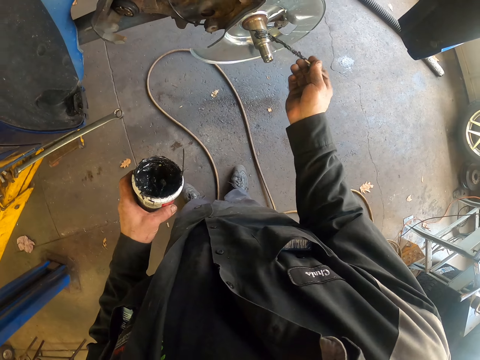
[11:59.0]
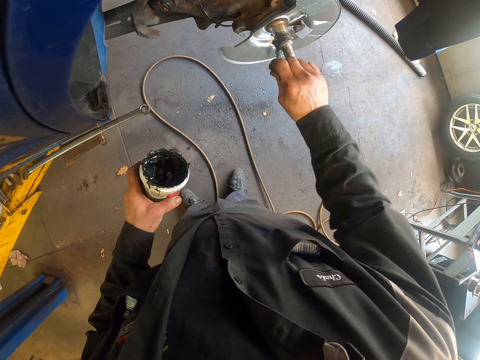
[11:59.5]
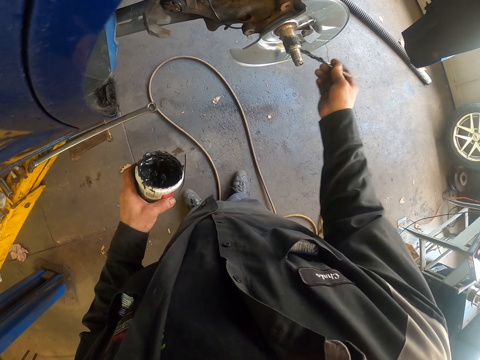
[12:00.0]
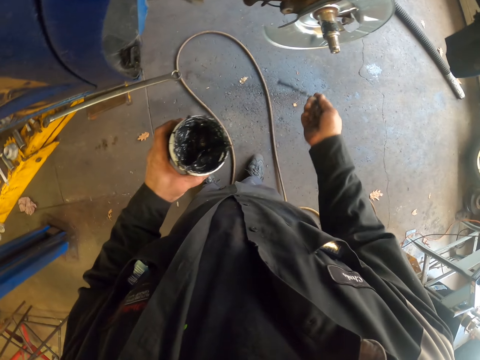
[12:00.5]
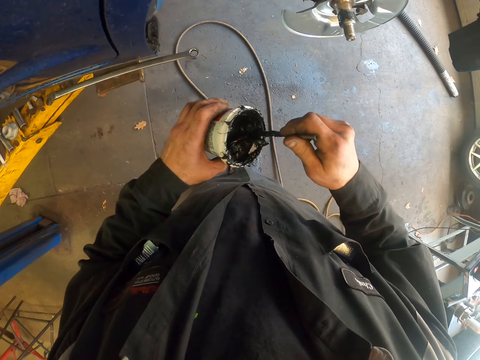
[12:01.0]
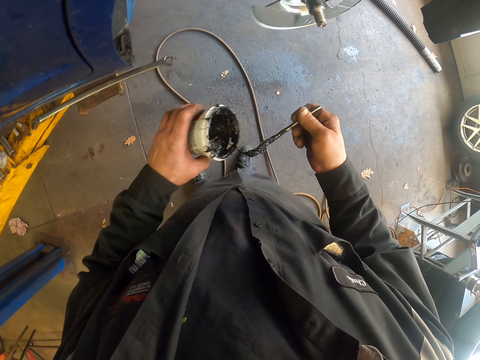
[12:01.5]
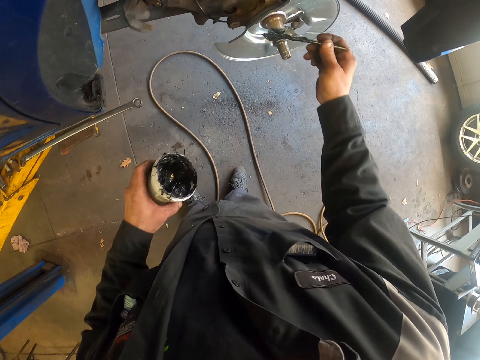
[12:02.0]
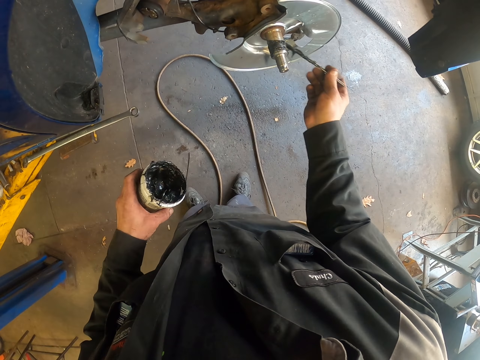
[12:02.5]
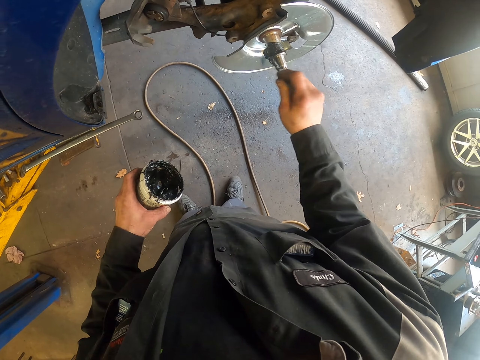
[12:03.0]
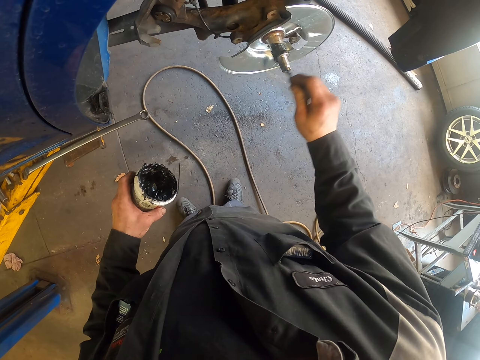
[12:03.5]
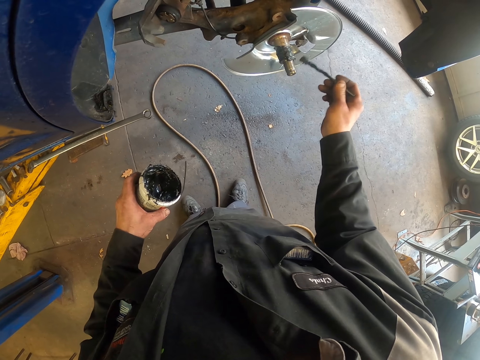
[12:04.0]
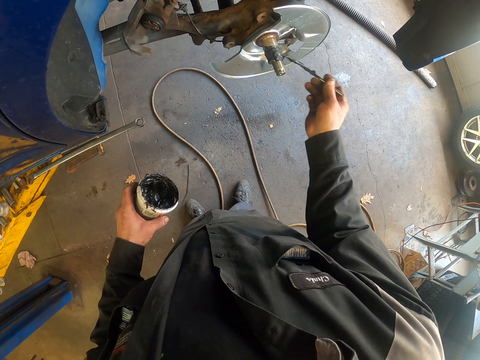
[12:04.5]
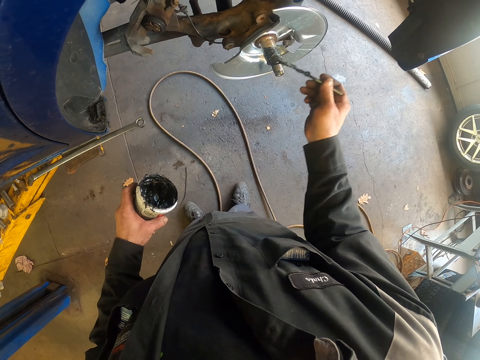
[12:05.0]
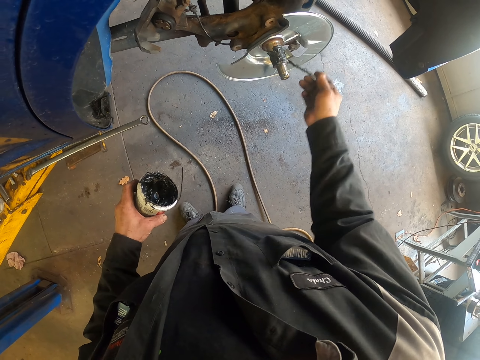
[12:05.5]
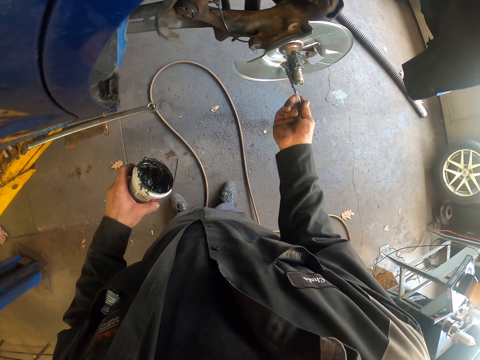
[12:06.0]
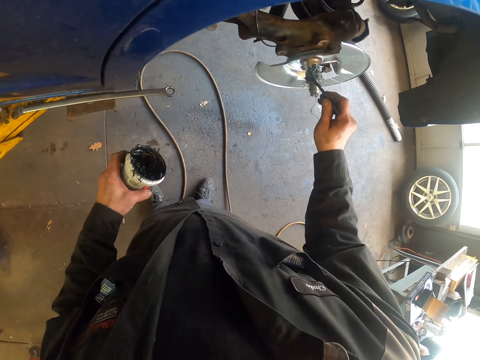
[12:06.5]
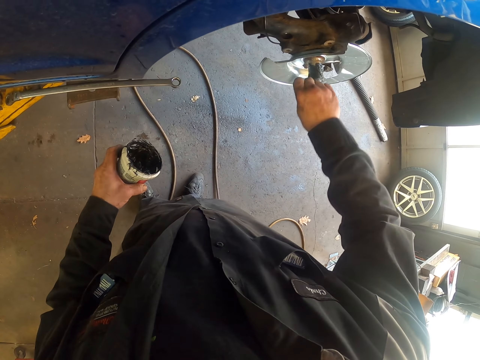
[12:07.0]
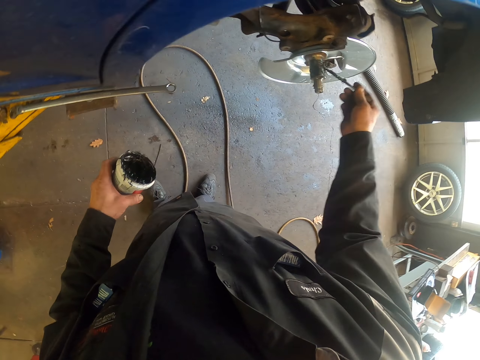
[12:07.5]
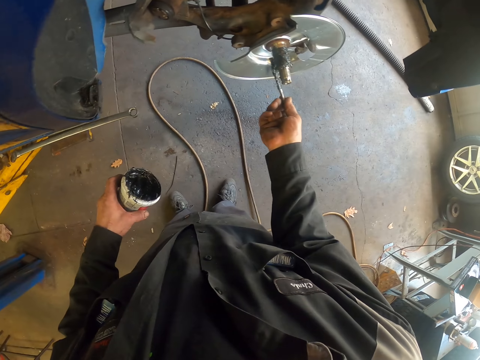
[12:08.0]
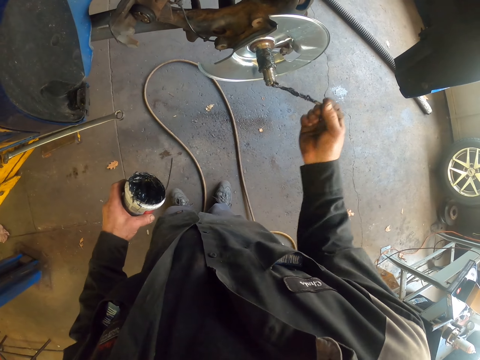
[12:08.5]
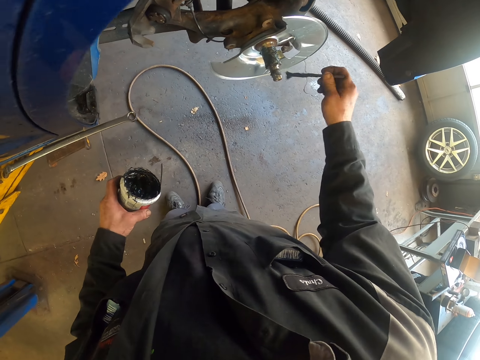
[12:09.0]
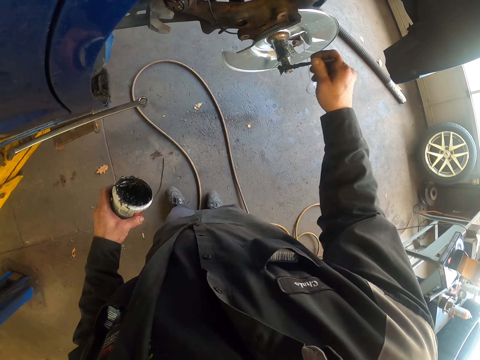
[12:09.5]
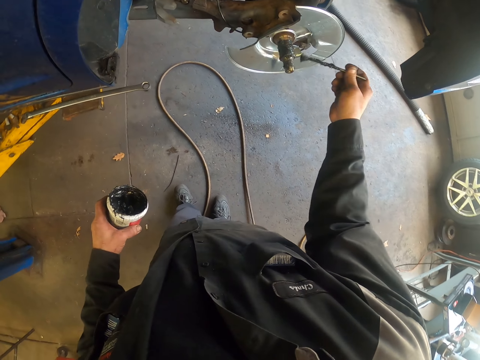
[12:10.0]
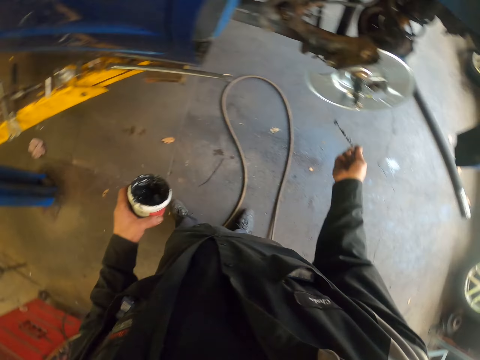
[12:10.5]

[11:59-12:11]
The camera wearer applies grease on the steering knuckle or steering spindle with a brush. They scoop grease with the brush in a grease container. They apply grease on the steering knuckle with the brush. They walk around.

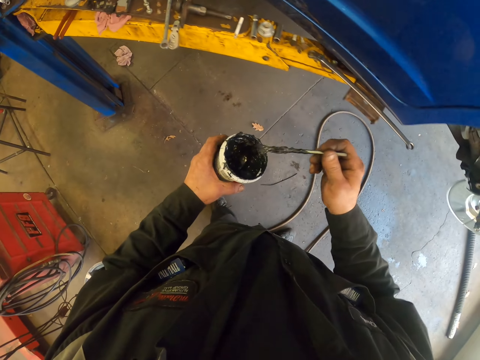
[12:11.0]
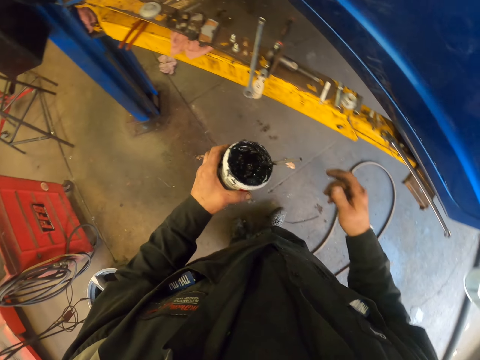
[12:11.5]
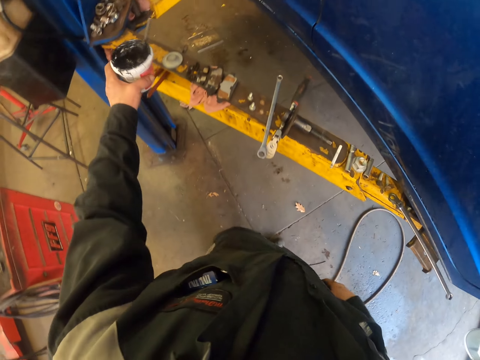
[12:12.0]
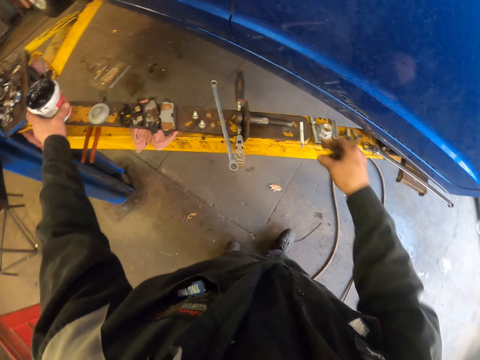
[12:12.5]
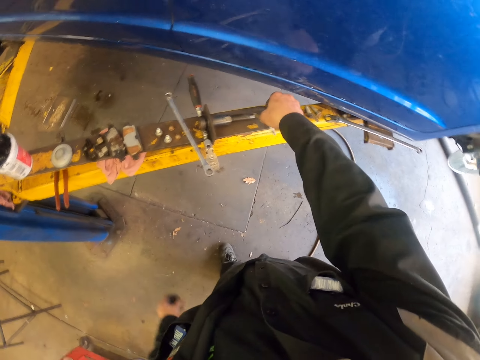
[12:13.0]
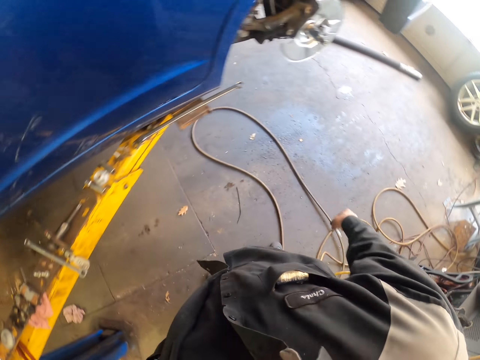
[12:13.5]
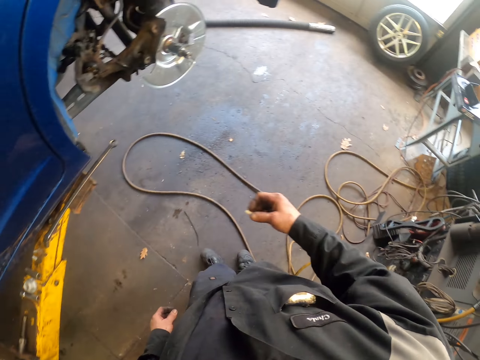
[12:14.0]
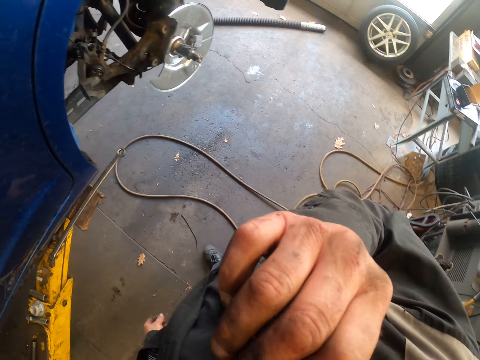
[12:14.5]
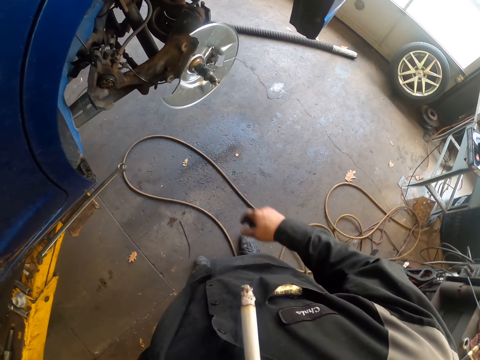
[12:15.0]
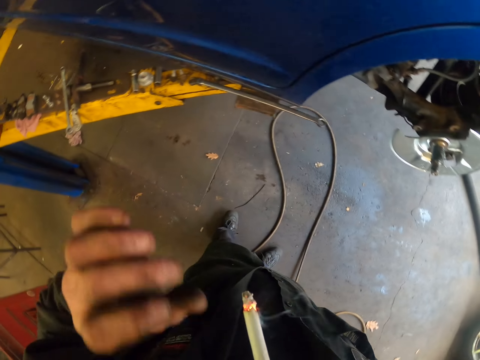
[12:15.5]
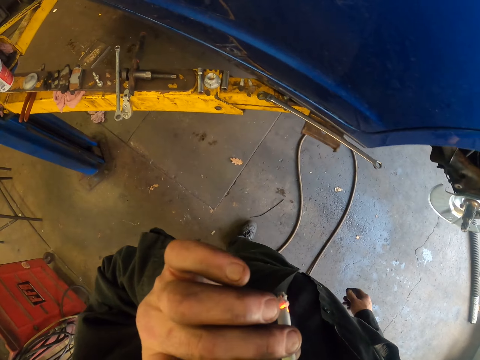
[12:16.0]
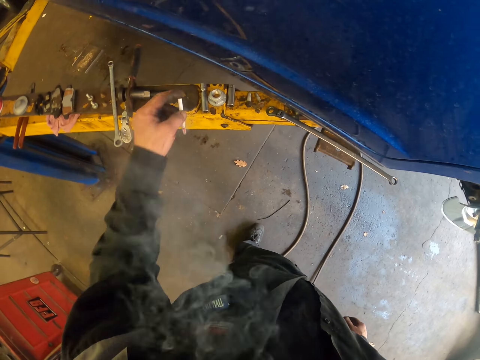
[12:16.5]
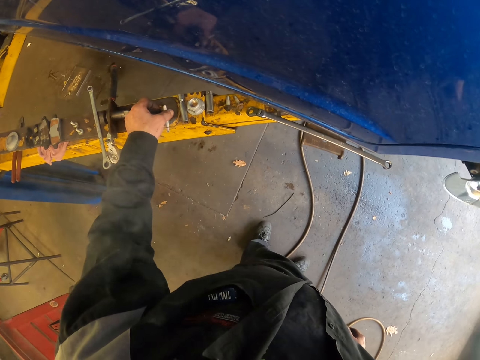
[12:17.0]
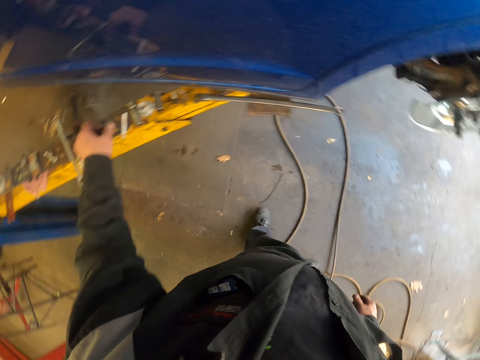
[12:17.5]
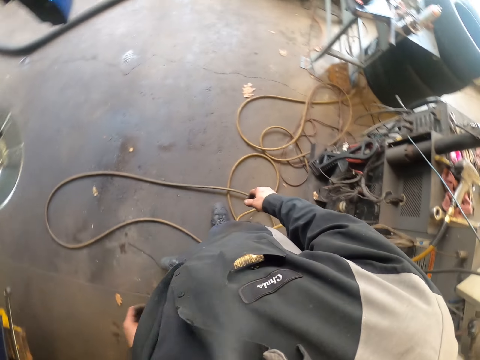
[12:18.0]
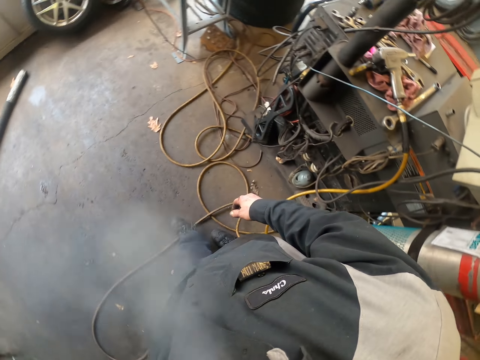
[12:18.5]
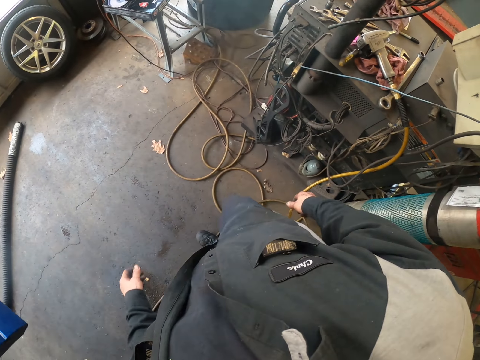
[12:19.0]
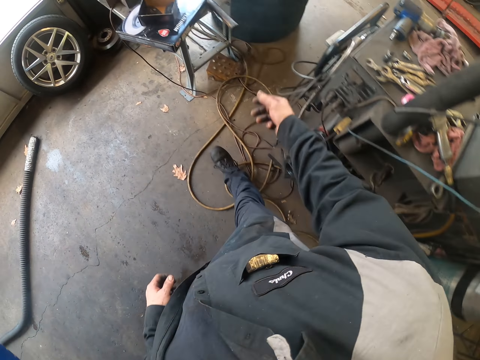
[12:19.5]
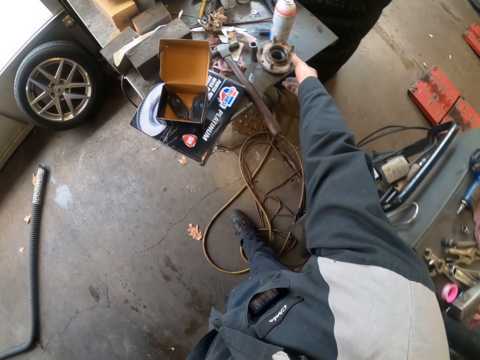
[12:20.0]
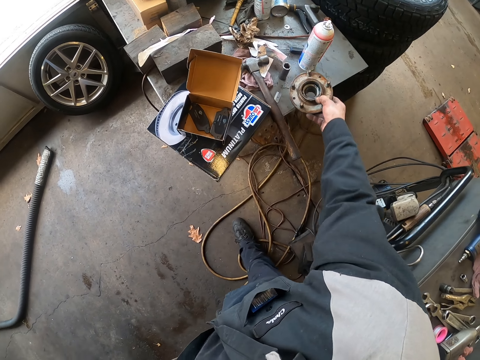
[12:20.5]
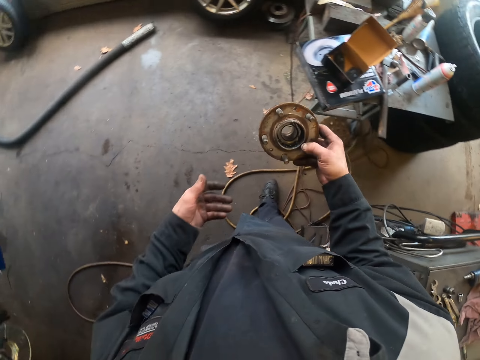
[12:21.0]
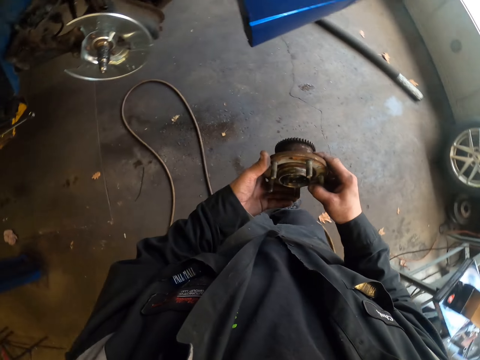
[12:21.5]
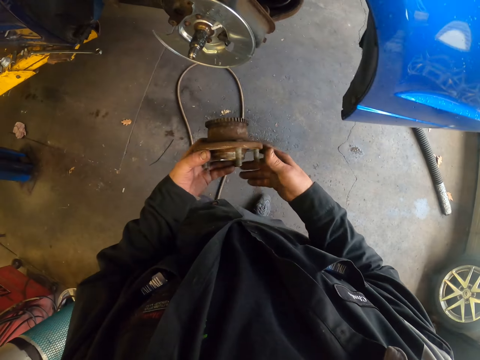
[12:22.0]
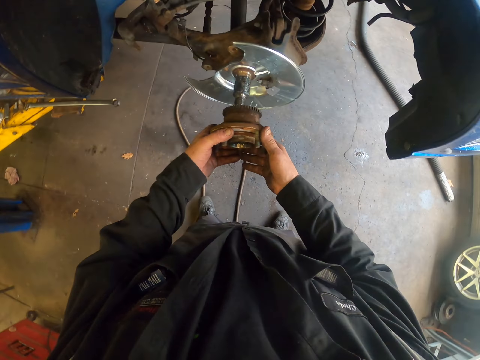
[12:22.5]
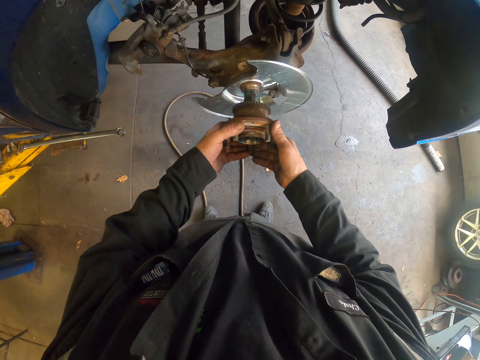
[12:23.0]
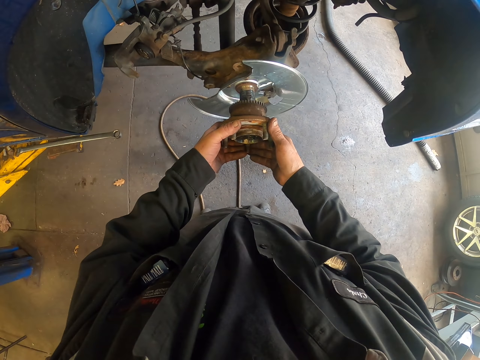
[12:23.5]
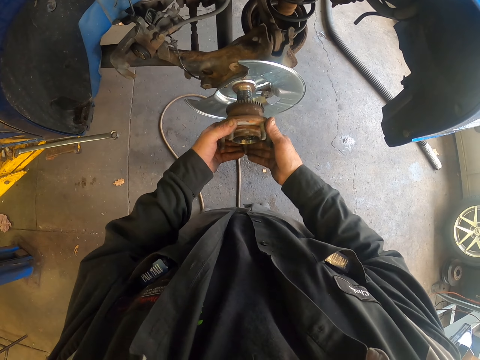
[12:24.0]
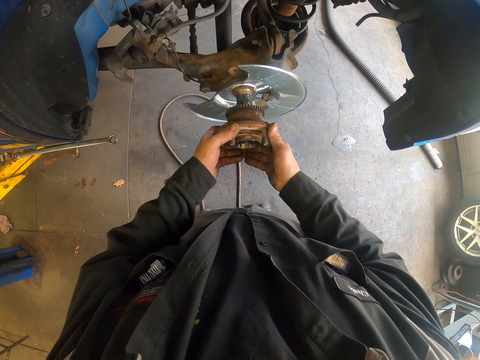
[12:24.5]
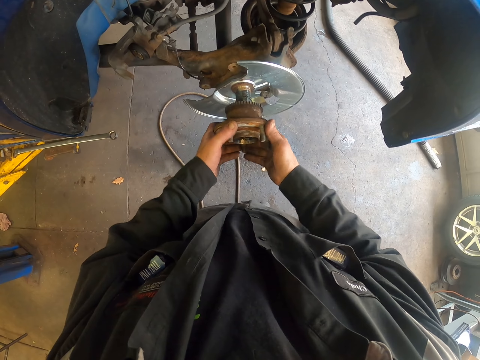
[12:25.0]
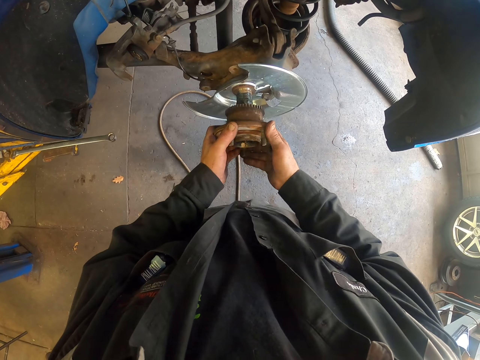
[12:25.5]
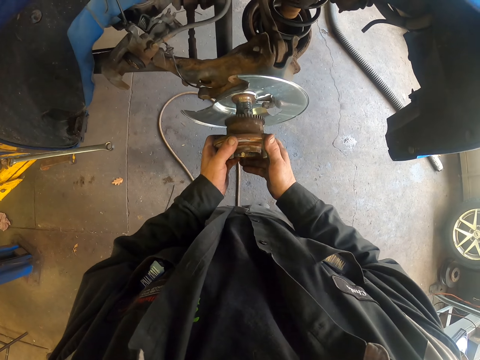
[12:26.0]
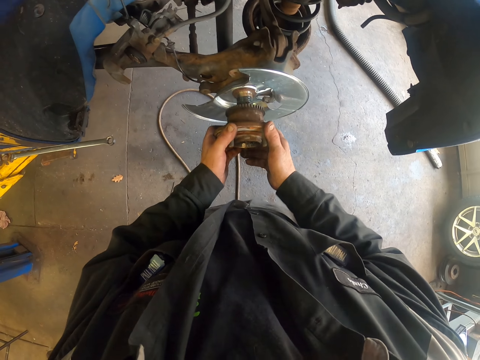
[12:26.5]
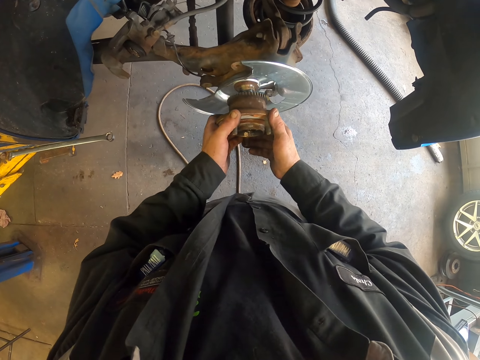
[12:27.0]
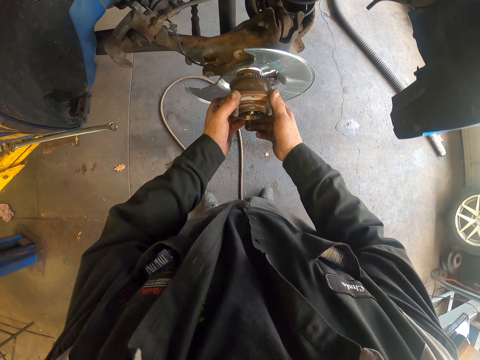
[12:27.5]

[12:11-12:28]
The camera wearer puts a brush in a grease container. They put the grease container on the car stand or steel. They pick up a cigarette on the car stand. They look around. They smoke the cigarette. They pick the cigarette on the mouth. They put the cigarette on the car stand. They turn around and move around. They pick up the wheel hub or bearing hub on the table. They turn around. They pick the wheel hub with the other hand. They move around. They put the wheel hub on the steering knuckle.
